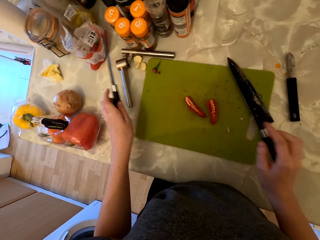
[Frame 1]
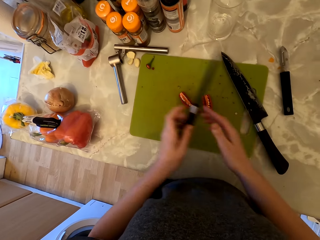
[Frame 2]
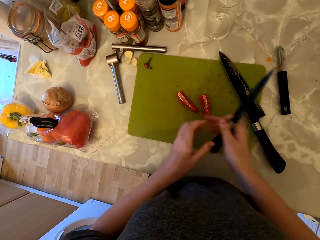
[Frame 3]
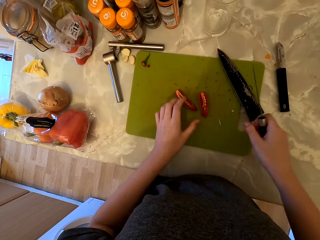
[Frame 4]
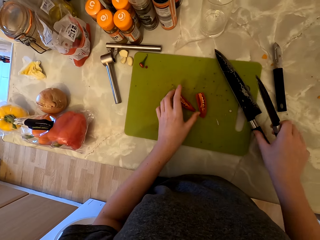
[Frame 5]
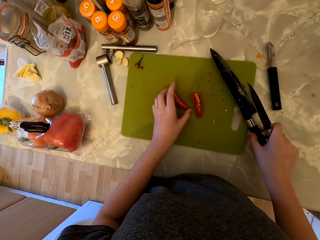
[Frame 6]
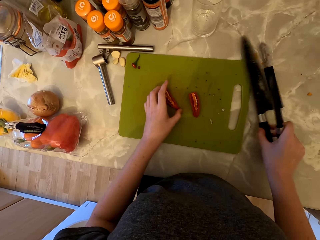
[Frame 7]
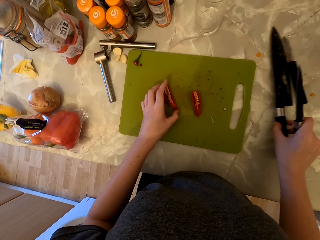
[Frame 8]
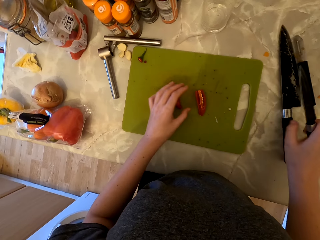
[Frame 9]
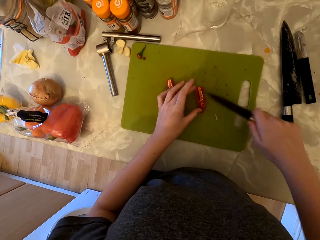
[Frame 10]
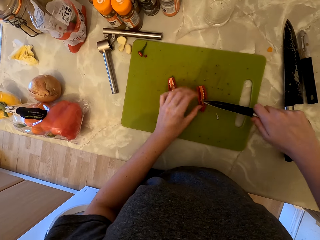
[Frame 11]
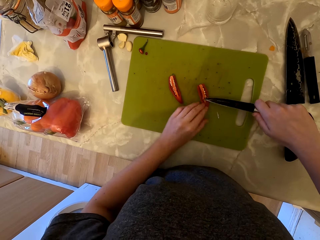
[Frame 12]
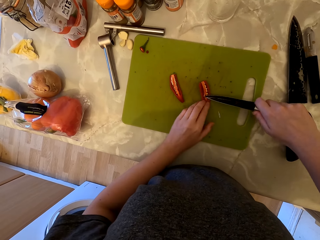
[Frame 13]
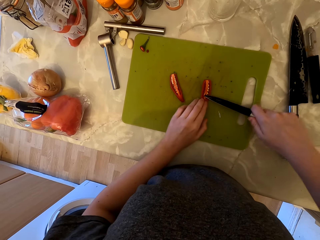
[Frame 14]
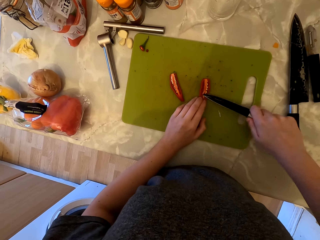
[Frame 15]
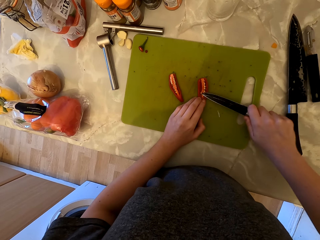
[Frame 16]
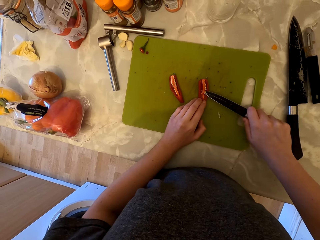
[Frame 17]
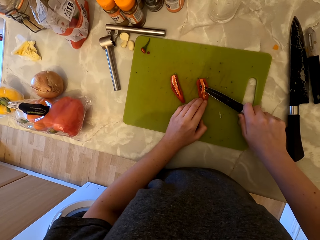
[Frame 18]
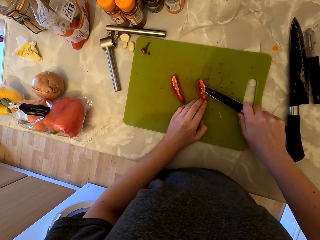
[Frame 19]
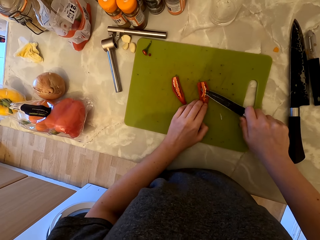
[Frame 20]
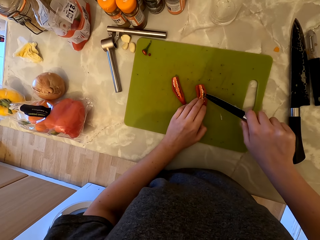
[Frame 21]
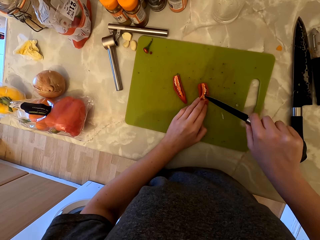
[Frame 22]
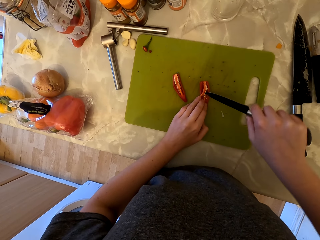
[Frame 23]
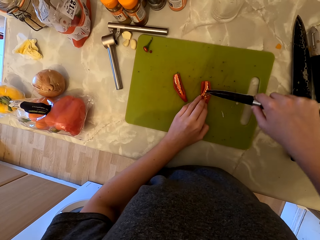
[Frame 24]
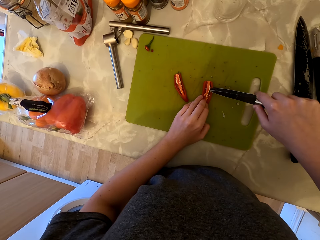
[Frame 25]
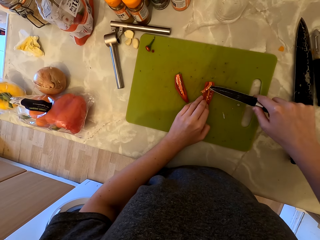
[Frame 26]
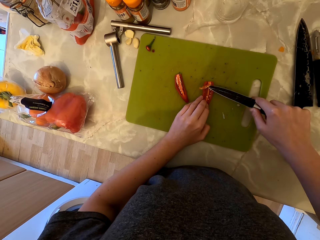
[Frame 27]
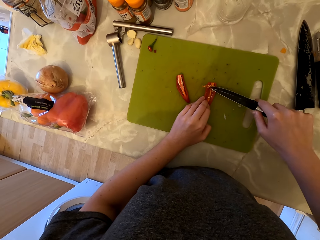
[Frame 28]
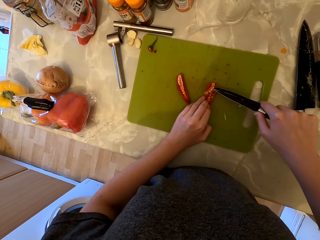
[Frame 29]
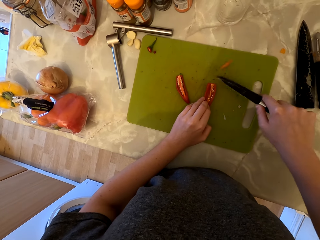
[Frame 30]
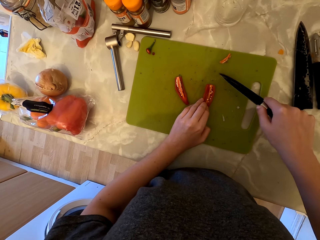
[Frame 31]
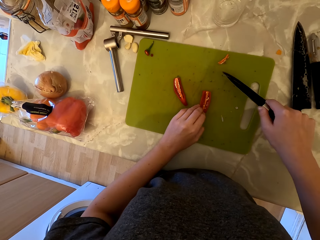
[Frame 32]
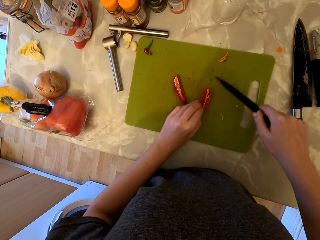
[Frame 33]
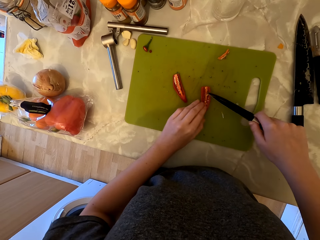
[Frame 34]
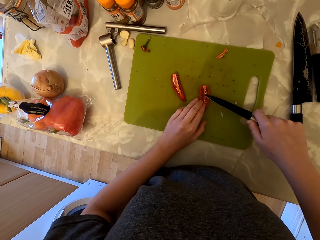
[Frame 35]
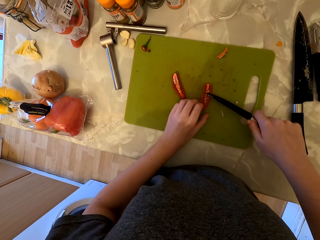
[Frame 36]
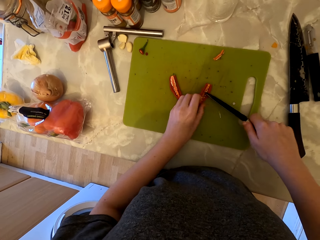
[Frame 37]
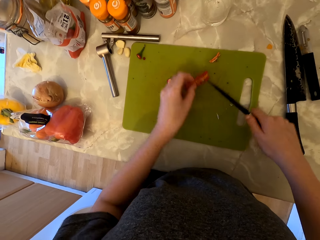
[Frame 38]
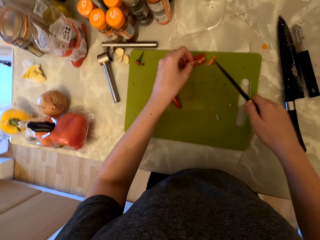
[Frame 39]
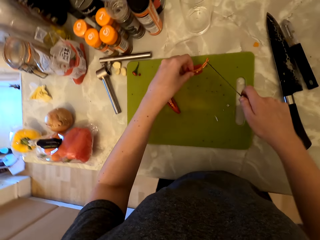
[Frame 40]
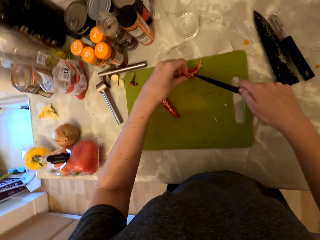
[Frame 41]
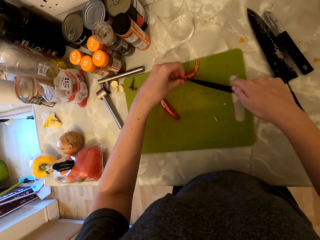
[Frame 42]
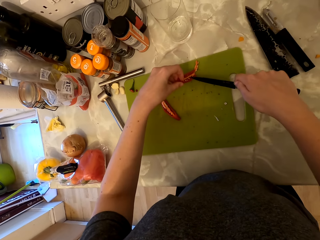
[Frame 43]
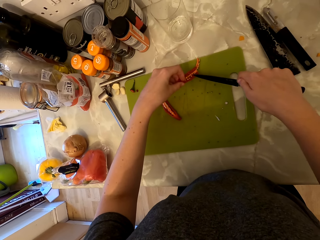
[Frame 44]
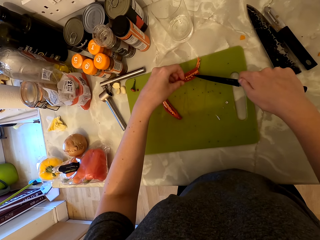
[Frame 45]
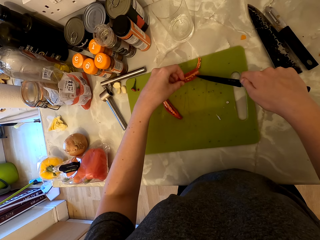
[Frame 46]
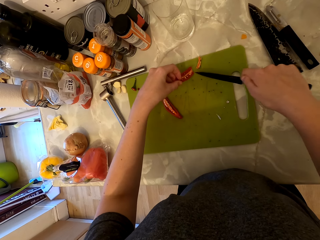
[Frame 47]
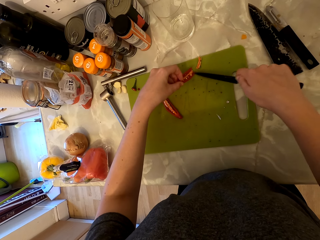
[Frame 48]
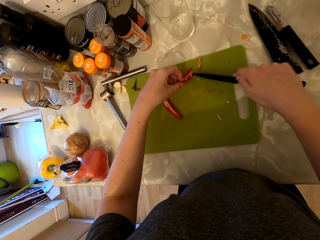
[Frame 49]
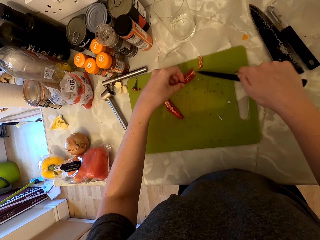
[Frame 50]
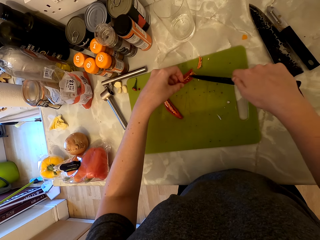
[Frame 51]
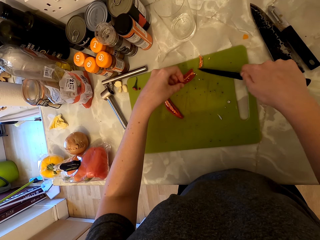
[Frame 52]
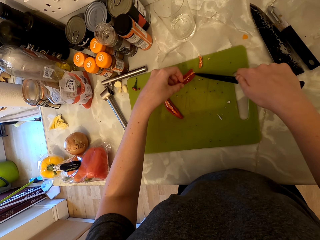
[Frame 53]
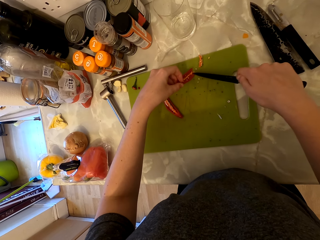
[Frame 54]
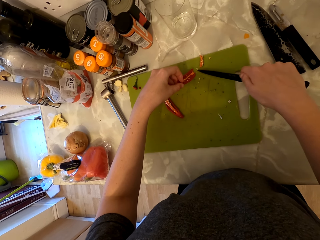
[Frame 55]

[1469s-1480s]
The camera wearer picks up a knife on the countertop. She holds the knife with her right hand. She moves the knife on the countertop. She cuts the inside of the chili pepper. She removes the seedlings from the chili. She removes the seeds of the chili pepper with the knife.

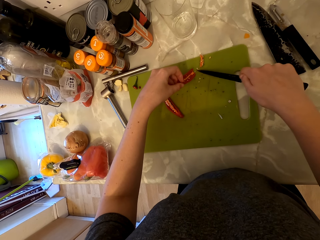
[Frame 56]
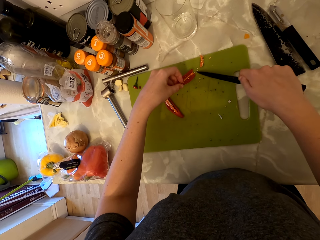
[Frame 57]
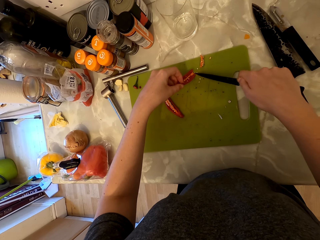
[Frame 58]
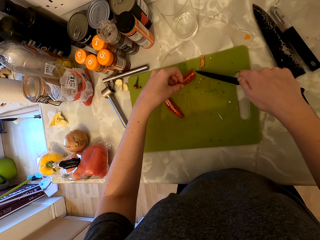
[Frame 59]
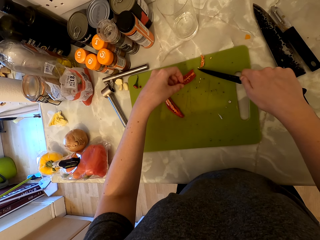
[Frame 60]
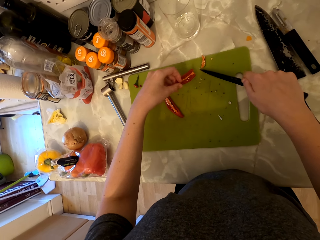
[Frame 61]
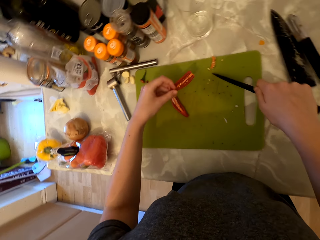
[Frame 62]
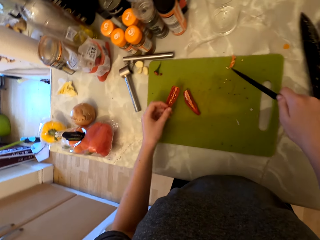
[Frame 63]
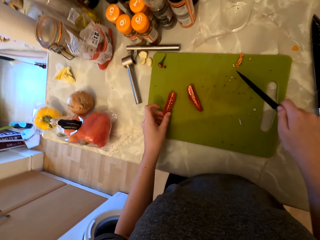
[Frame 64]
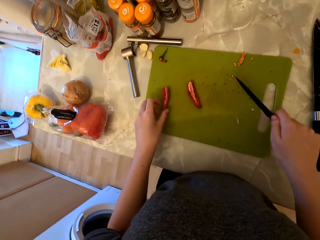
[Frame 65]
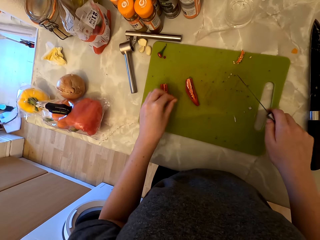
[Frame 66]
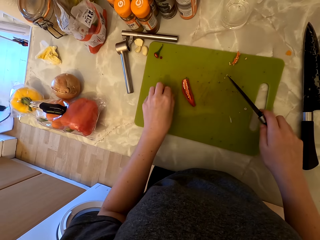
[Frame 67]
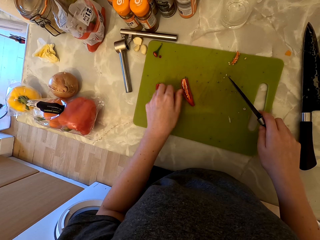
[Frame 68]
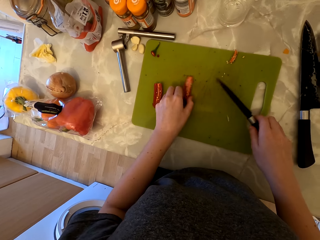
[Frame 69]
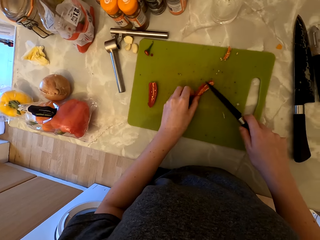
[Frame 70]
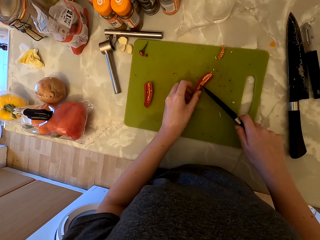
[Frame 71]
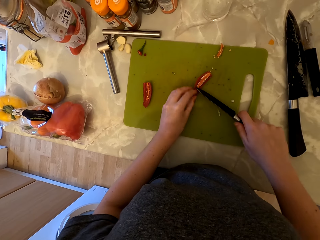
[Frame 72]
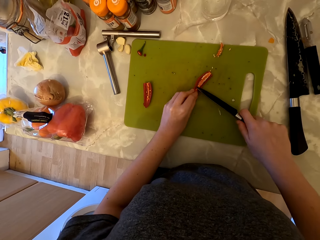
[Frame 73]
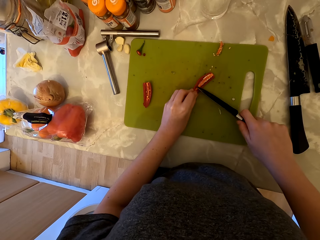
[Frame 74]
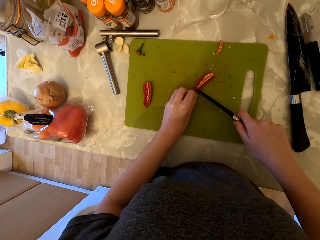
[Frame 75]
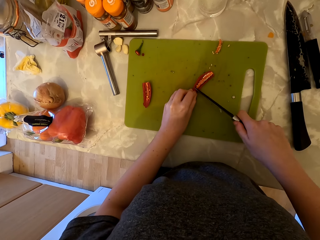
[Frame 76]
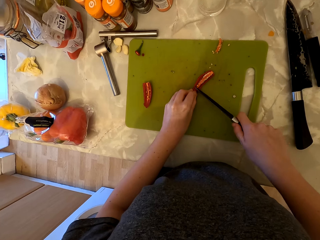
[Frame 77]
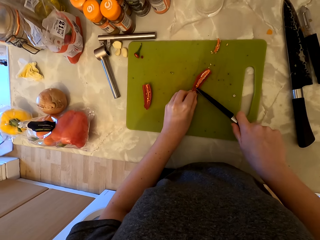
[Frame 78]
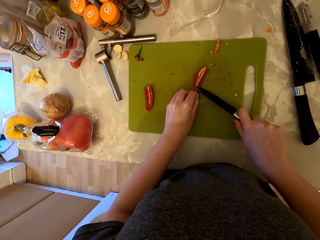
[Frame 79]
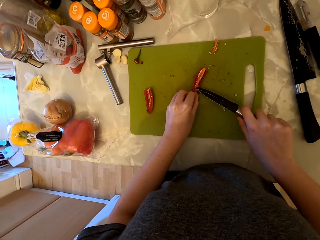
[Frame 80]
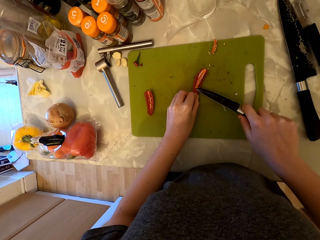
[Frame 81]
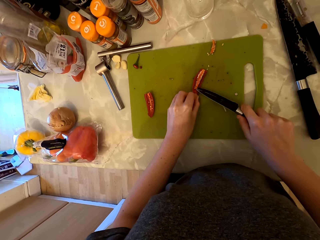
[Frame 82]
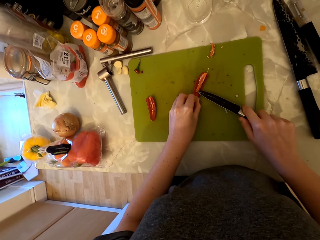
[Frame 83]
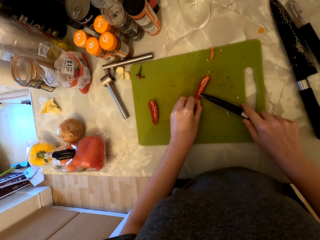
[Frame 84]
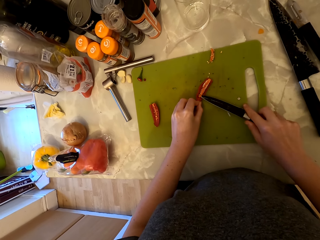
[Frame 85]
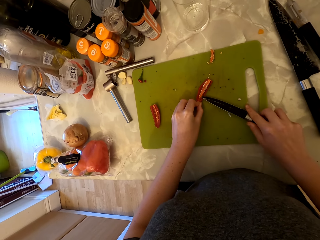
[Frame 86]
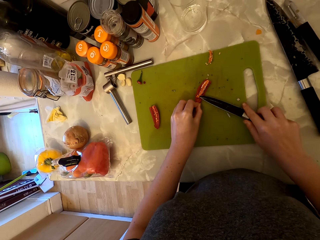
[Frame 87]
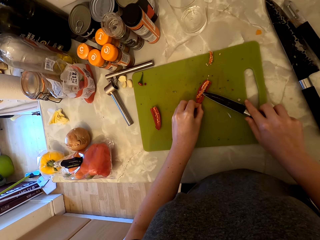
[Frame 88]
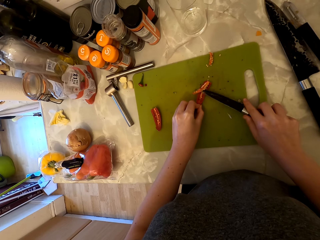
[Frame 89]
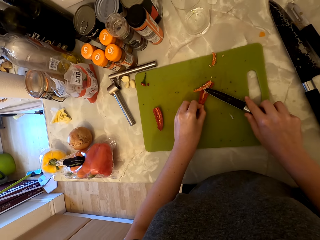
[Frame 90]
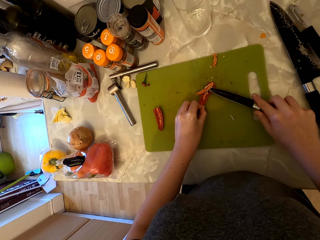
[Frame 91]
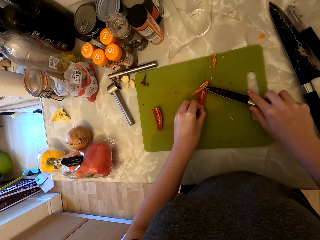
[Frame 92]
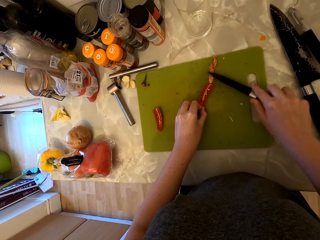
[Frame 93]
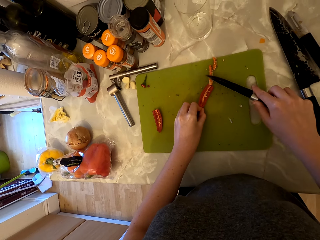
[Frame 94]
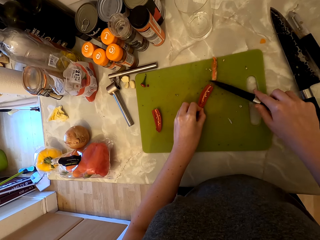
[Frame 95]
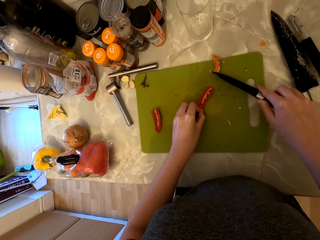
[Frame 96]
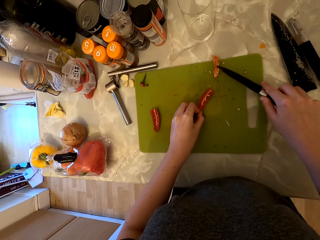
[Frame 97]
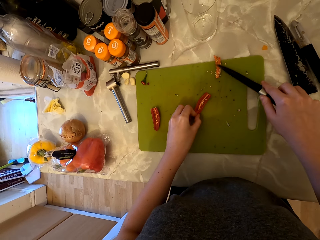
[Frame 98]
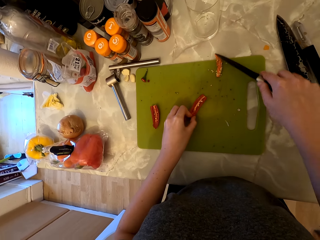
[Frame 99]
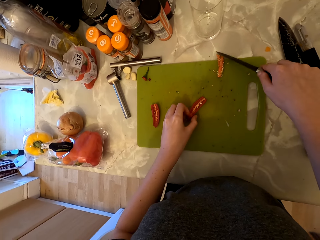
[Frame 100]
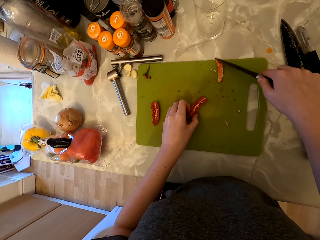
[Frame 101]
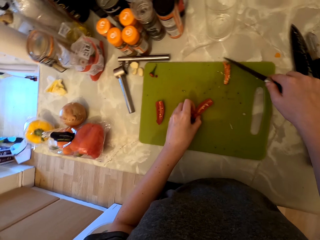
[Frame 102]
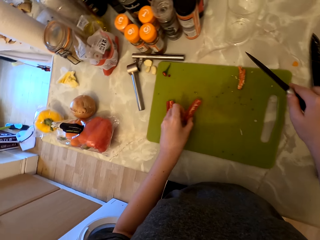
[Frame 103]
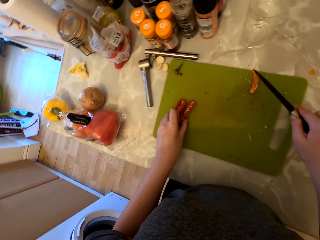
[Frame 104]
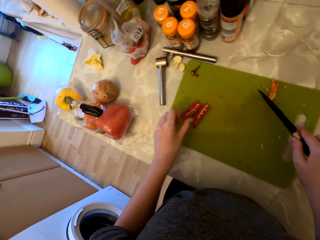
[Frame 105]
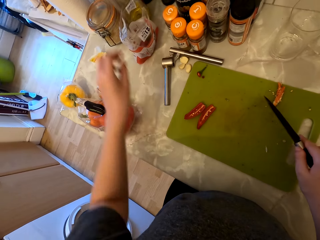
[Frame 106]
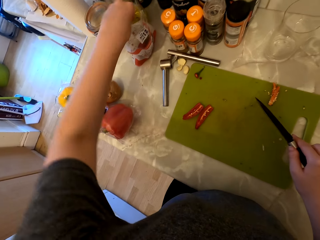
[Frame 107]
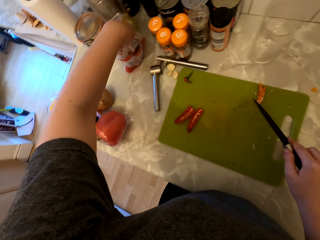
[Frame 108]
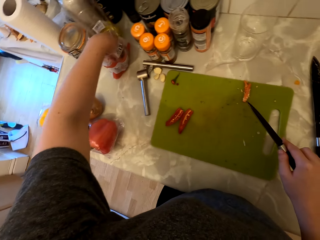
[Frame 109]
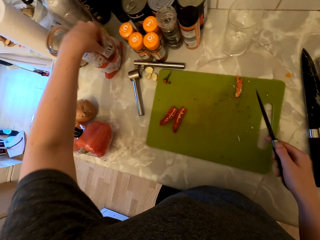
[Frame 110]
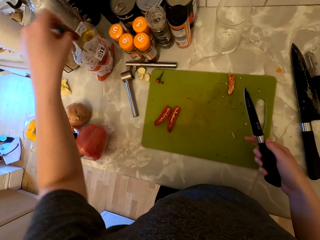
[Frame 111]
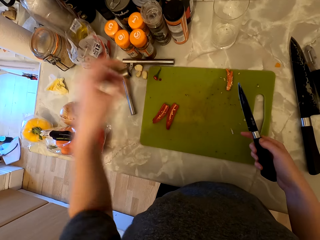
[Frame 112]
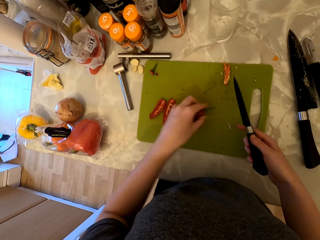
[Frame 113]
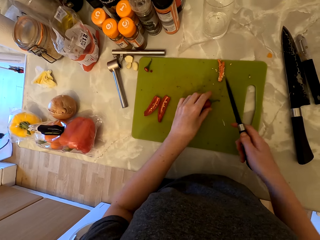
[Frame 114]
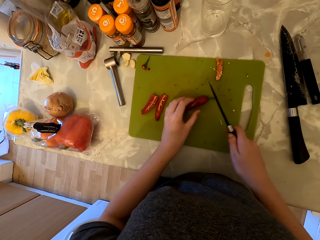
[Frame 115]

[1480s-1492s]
The camera wearer places the chili pepper on the chopping board. They pick up the half piece of the chili pepper. They cut the inside of the chili pepper. They pick up the chili pepper in the pack.
